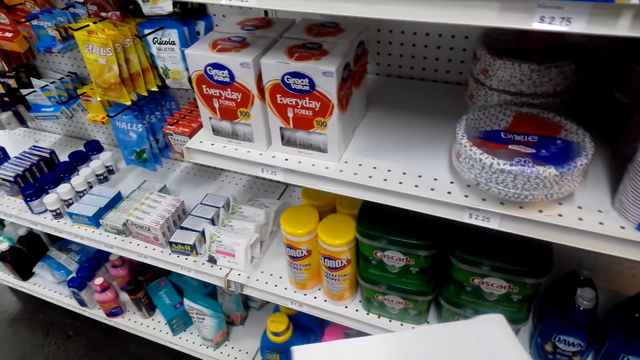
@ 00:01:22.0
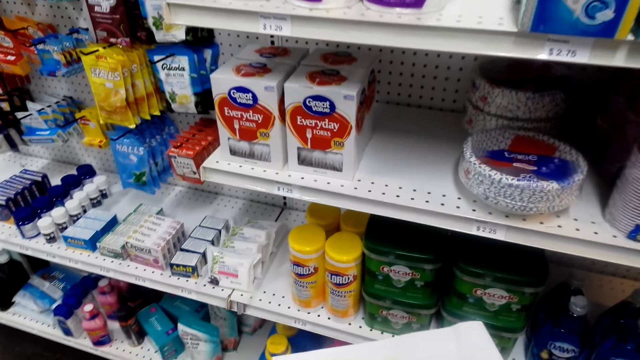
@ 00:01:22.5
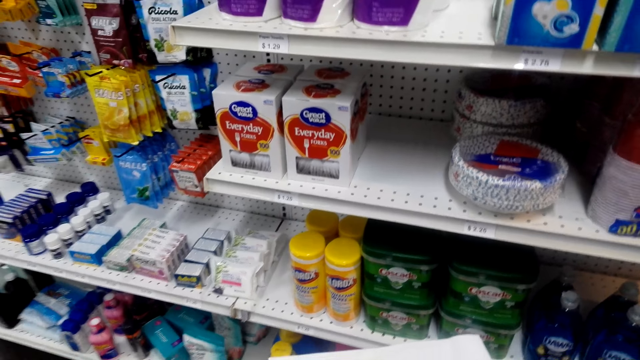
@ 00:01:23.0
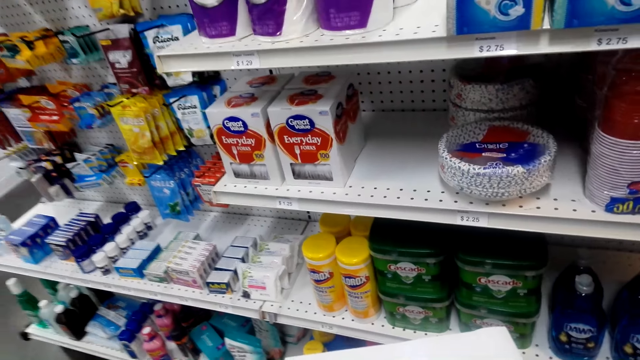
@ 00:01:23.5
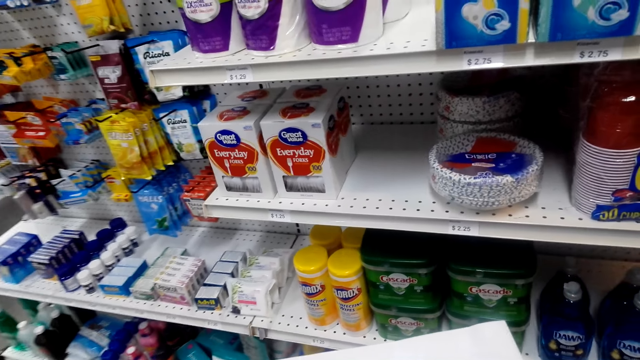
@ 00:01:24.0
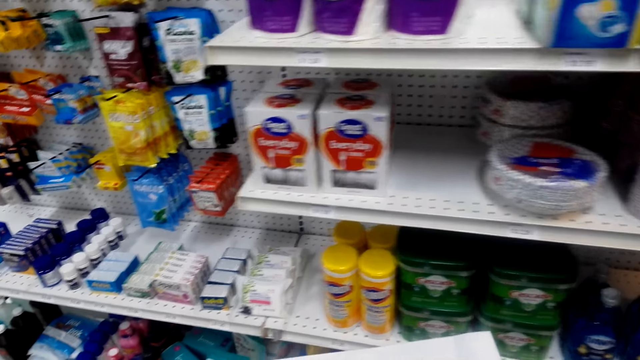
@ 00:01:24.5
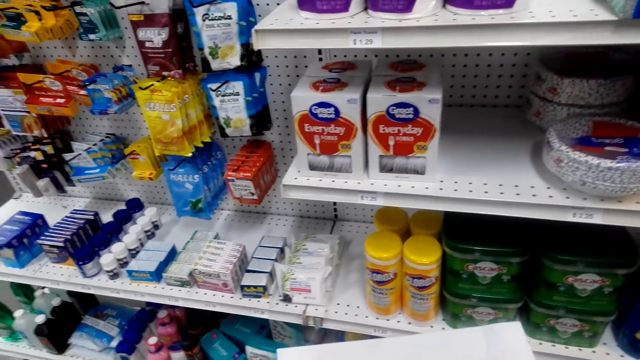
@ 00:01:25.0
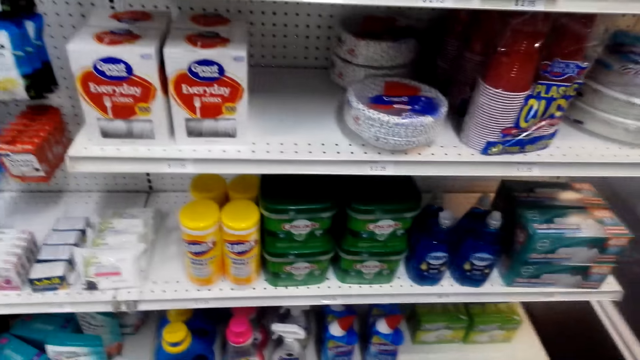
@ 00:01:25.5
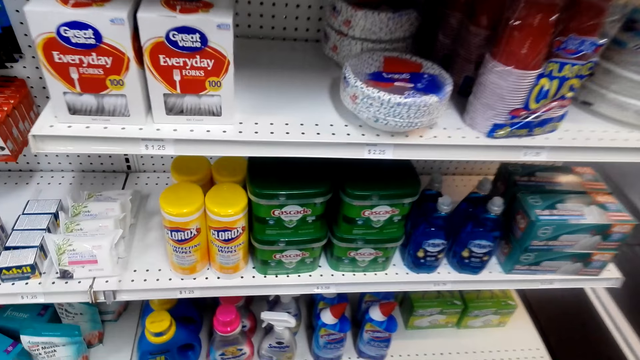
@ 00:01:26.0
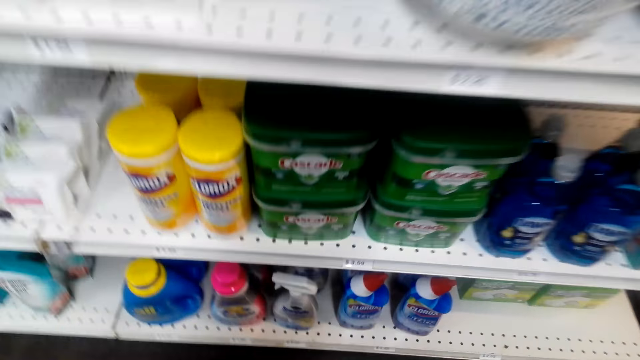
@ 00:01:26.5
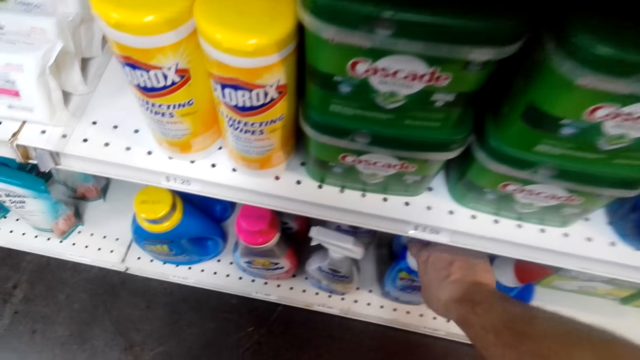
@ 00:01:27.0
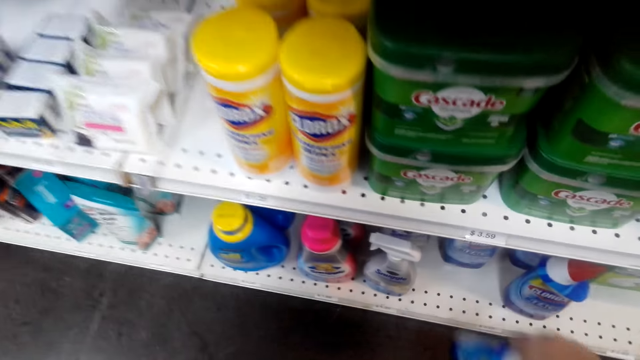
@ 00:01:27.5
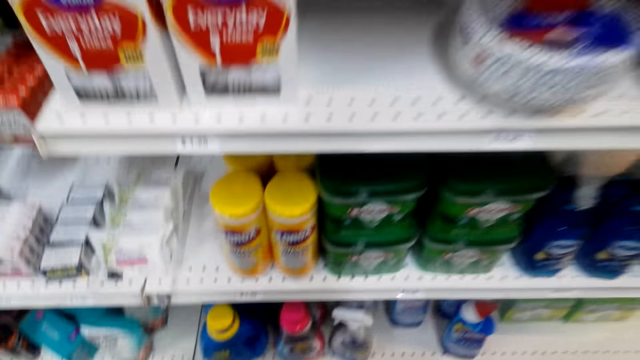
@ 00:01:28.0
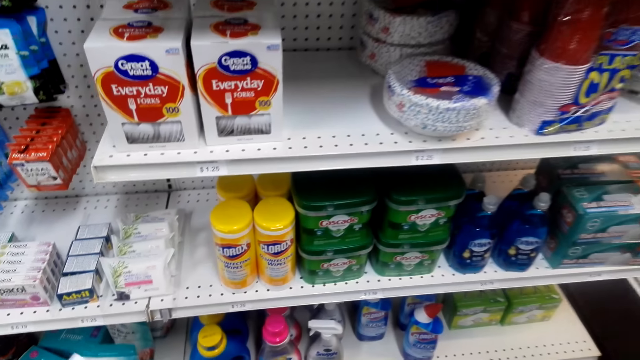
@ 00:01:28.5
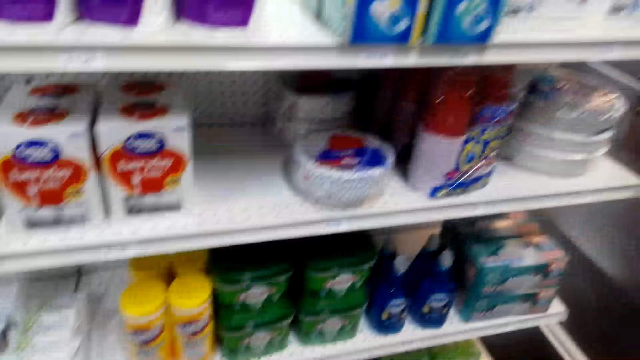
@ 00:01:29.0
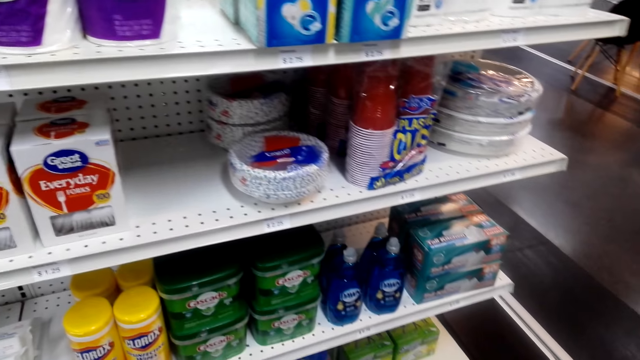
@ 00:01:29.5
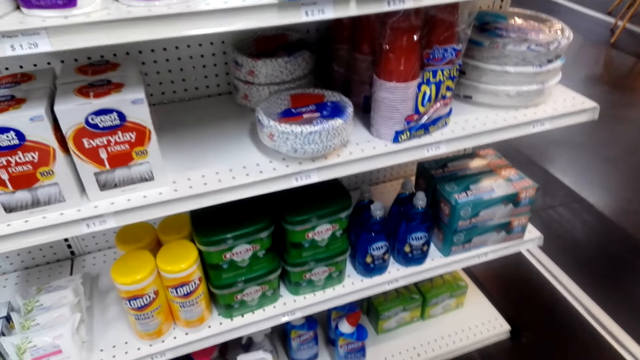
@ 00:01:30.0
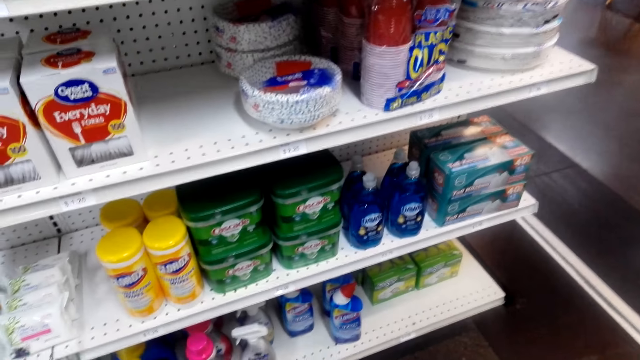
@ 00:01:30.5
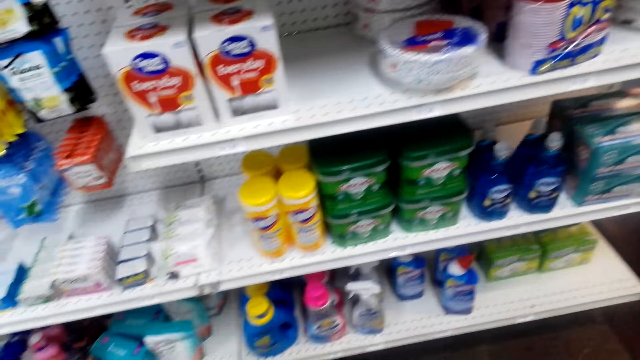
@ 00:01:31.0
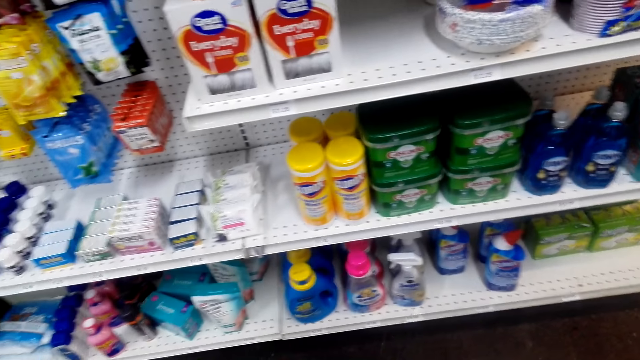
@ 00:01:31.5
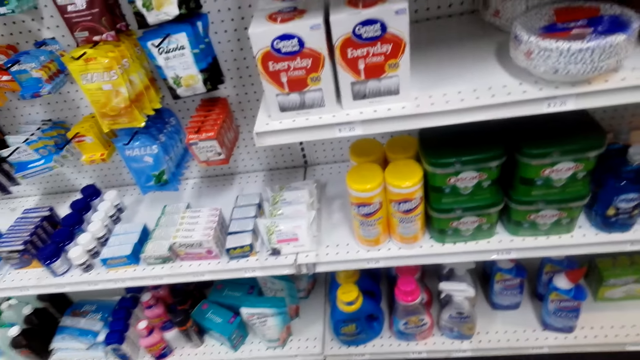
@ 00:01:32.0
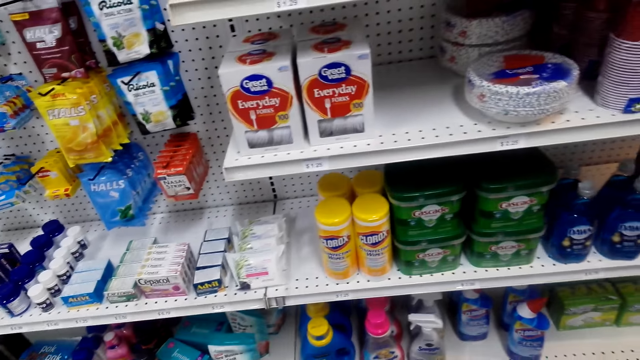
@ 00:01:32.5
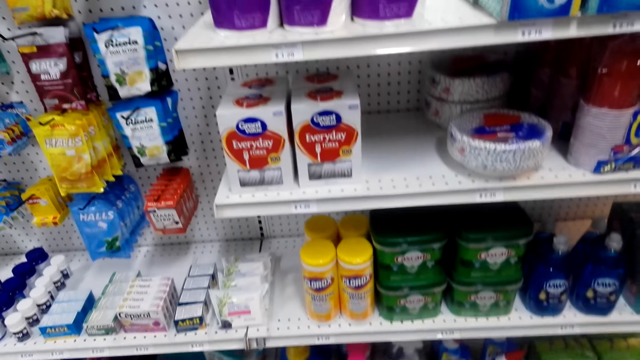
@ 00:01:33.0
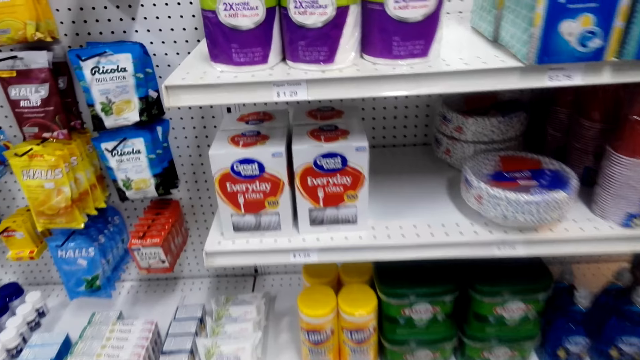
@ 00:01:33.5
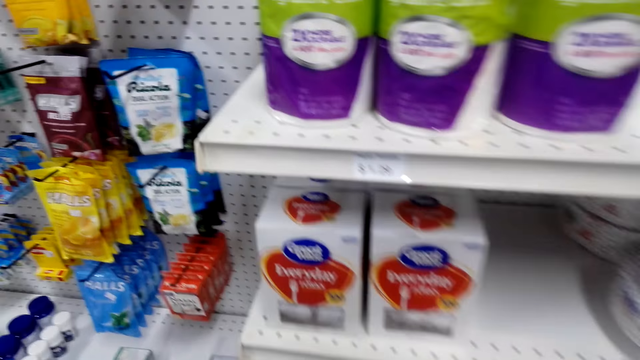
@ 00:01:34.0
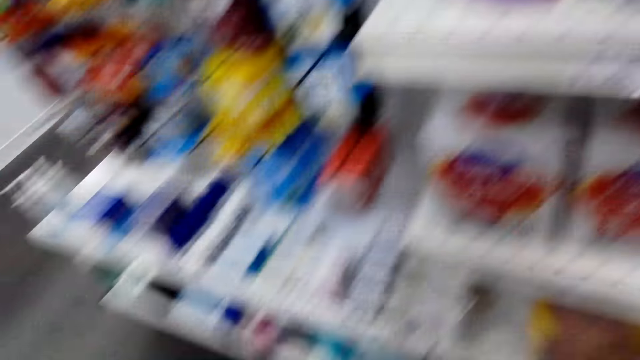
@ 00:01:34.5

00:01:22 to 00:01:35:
The camera wearer looks around. They speak. They pick bathroom cleaner from the shelf. They drop the bathroom cleaner on the shopping basket. They look around. They look at the shelf.

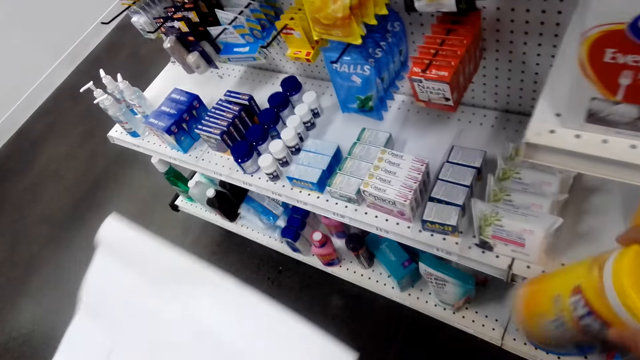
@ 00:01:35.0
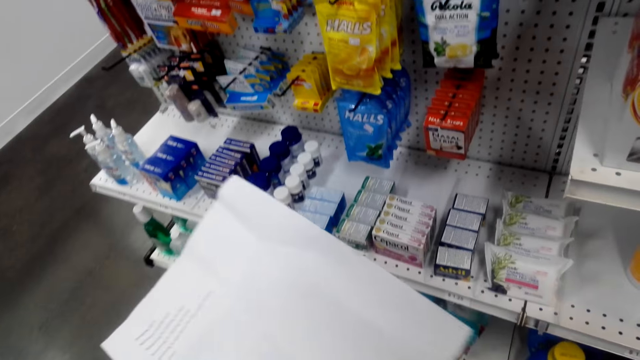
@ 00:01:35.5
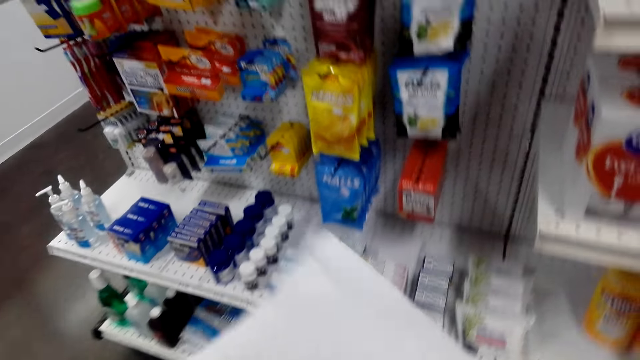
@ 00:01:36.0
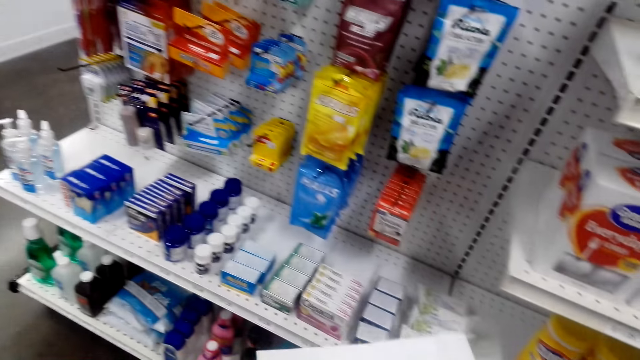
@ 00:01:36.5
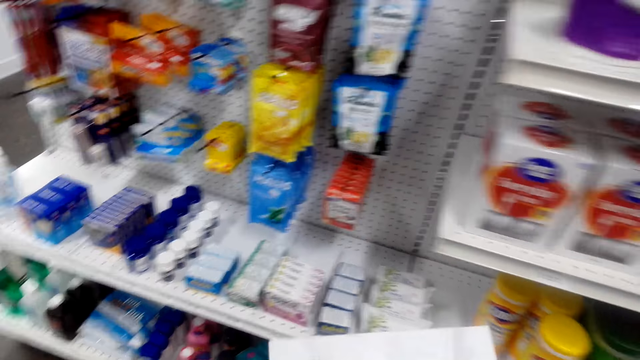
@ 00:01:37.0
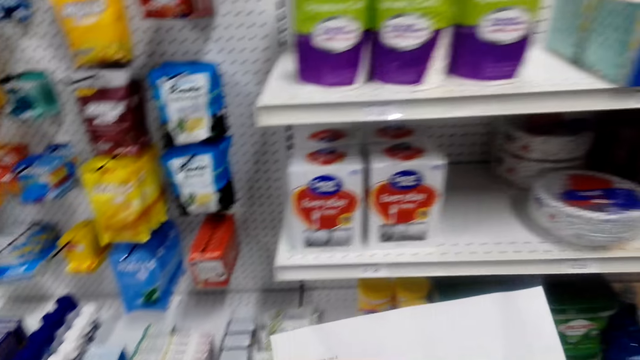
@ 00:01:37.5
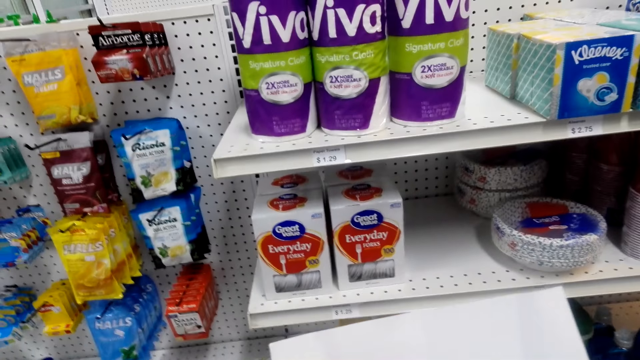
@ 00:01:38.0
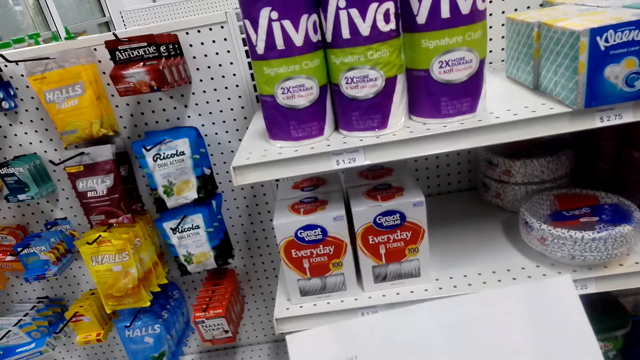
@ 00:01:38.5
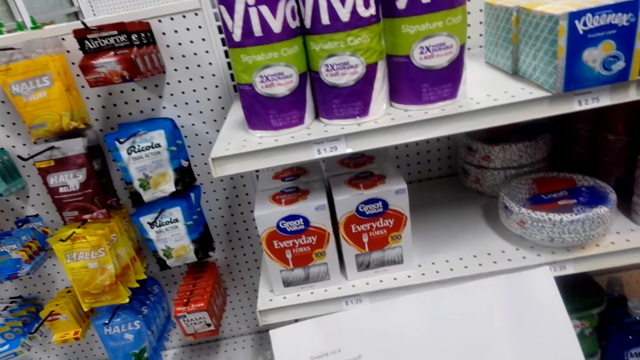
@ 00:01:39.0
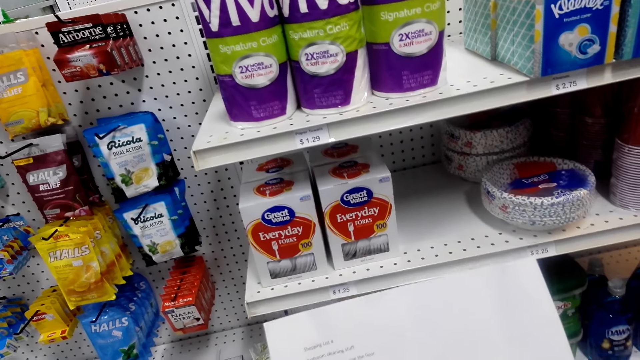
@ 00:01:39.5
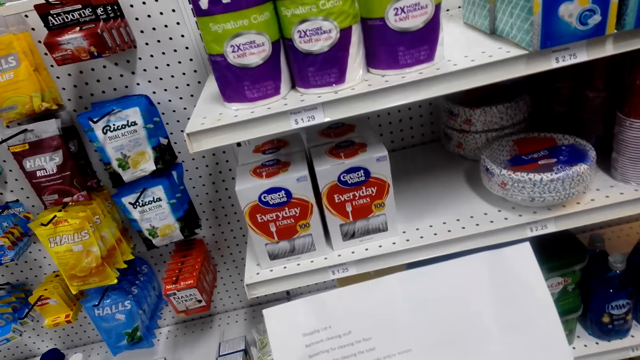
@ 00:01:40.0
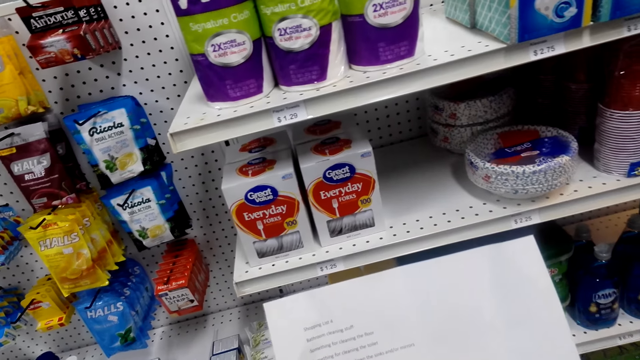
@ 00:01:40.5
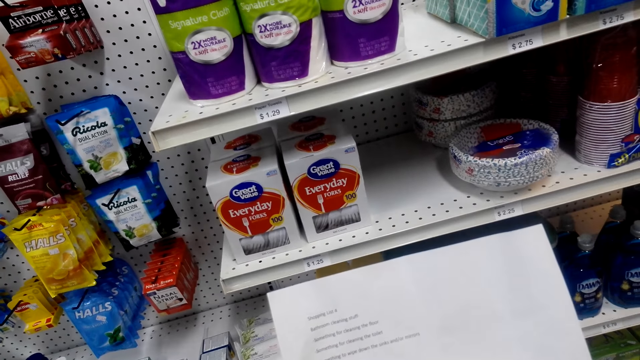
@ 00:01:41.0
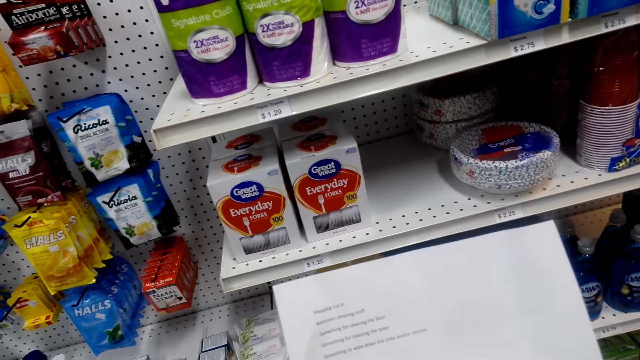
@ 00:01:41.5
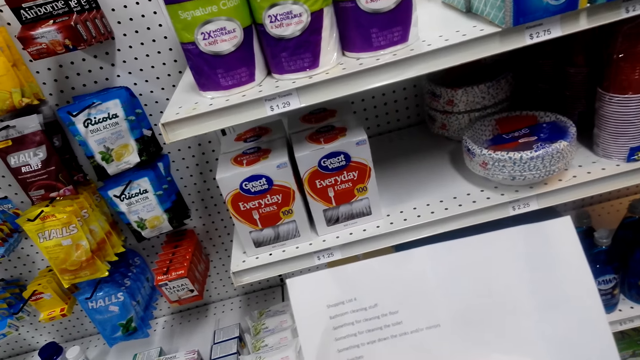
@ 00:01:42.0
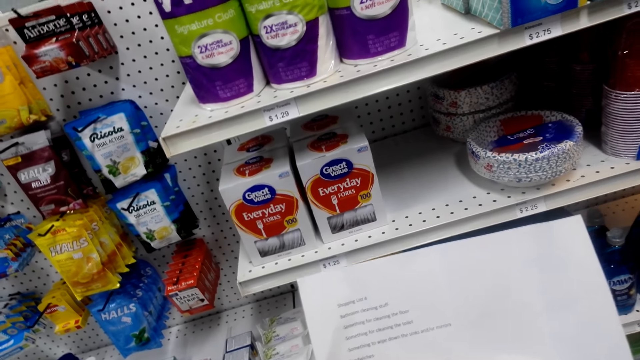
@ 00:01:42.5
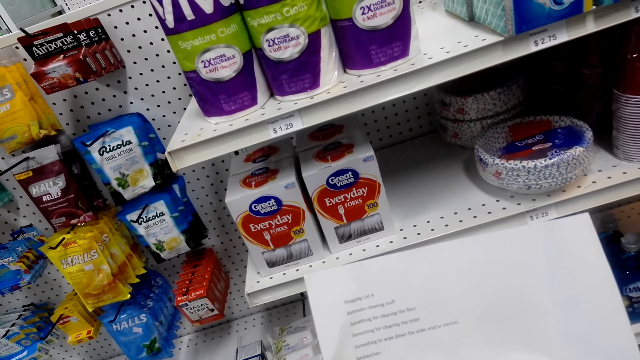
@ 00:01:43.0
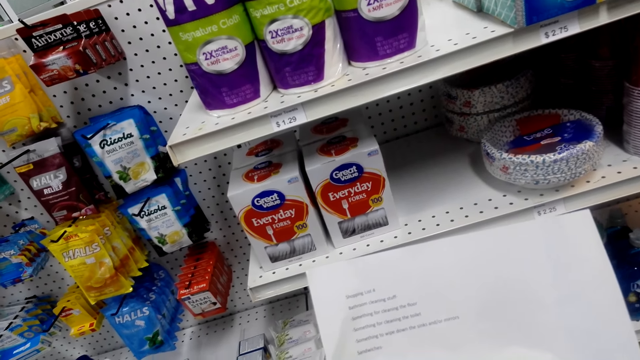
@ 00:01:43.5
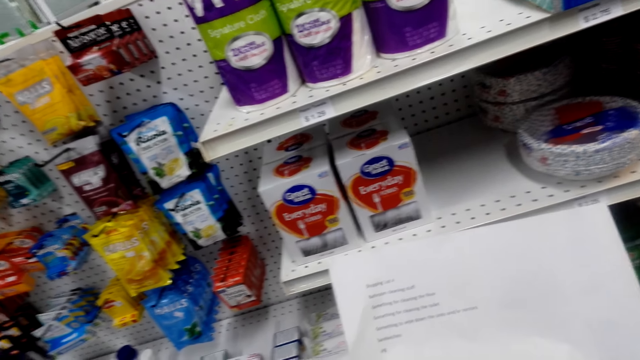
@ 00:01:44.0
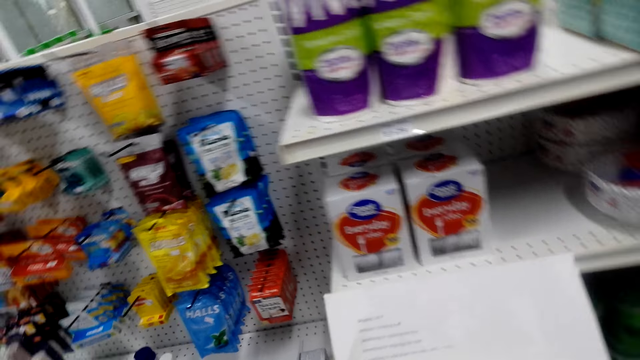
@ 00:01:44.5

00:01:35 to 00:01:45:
The camera wearer picks something. They look at the paper.
